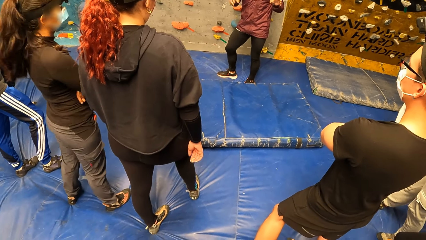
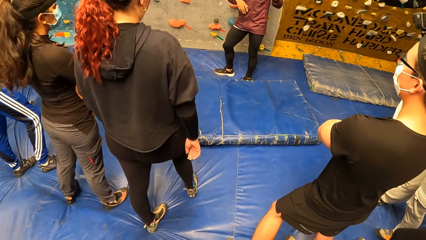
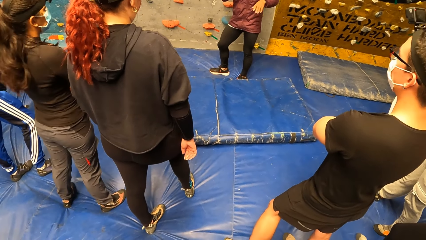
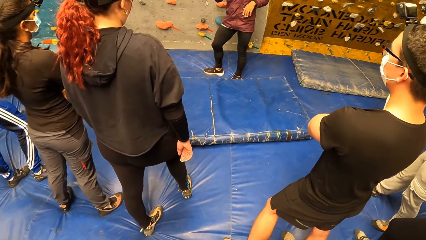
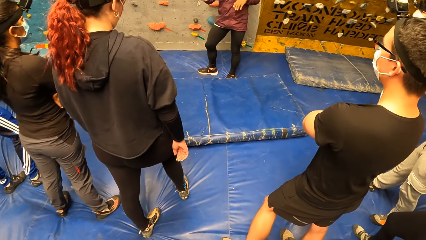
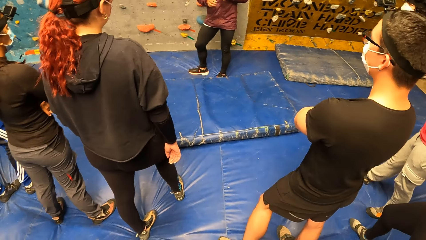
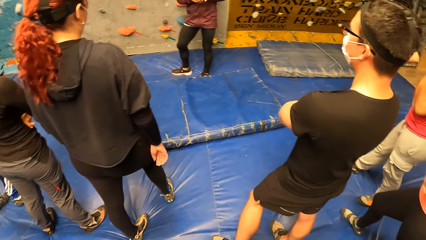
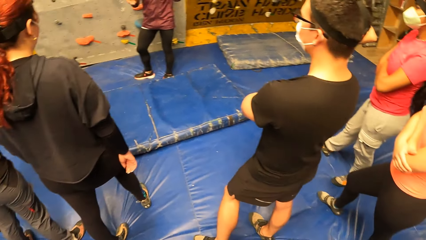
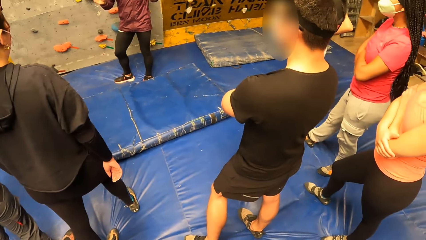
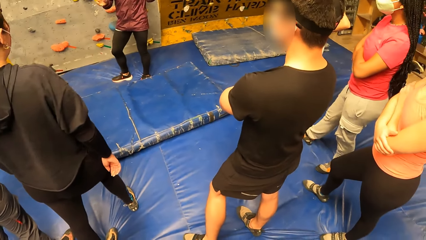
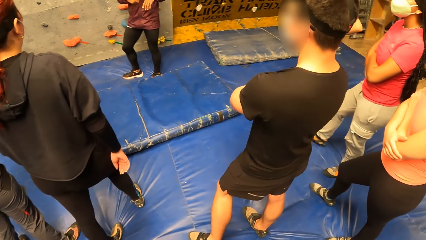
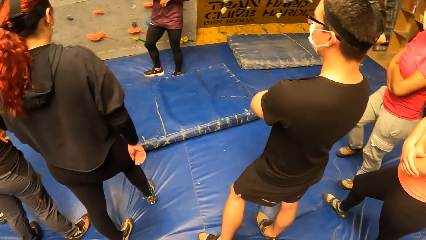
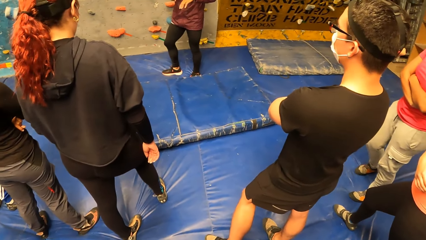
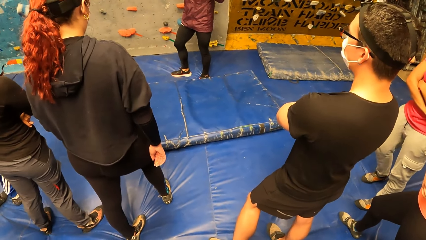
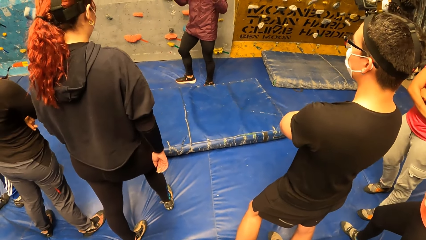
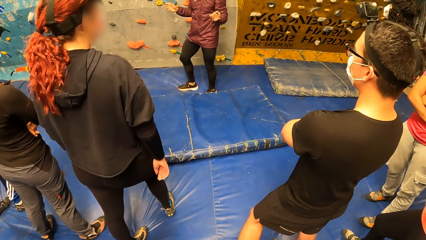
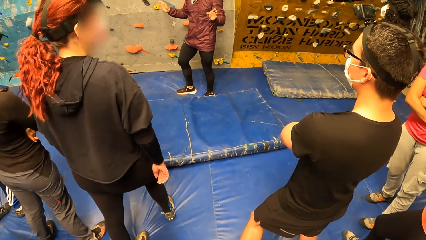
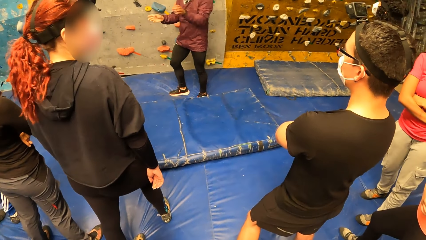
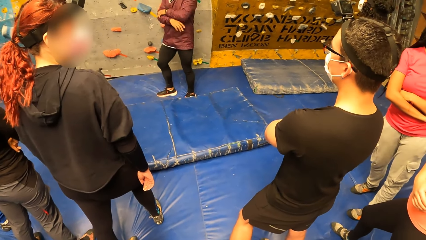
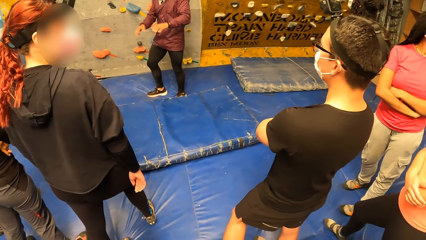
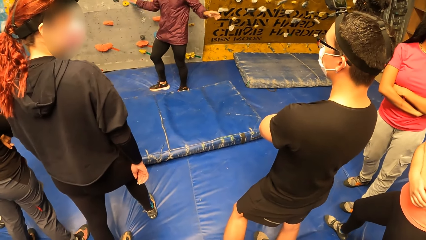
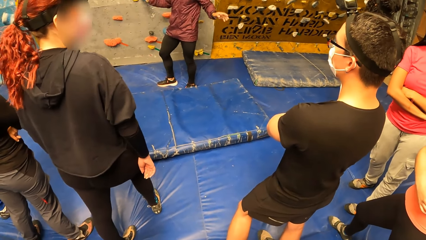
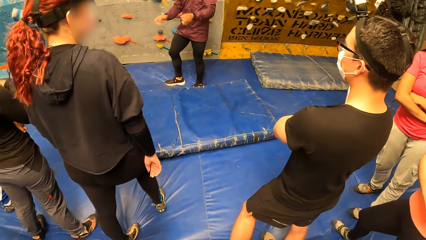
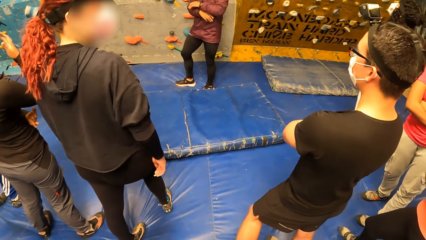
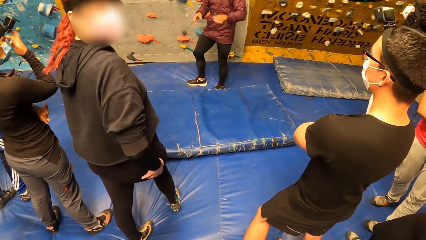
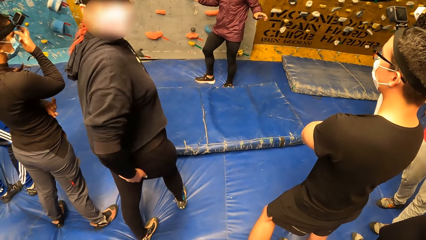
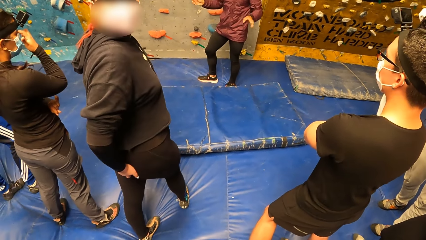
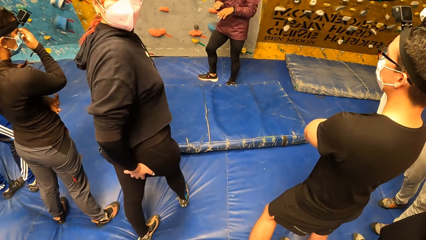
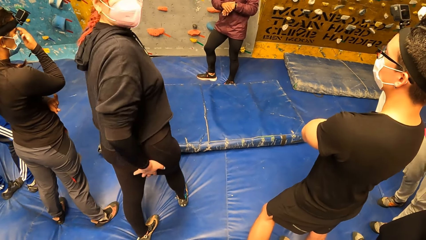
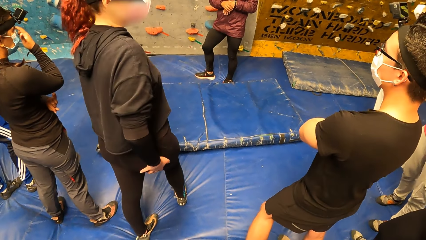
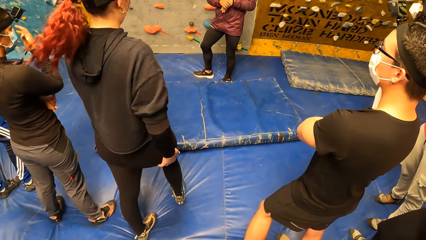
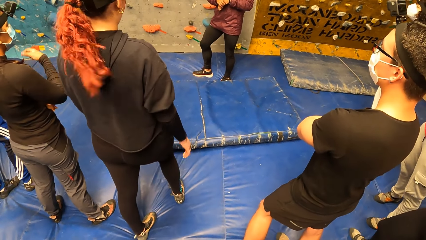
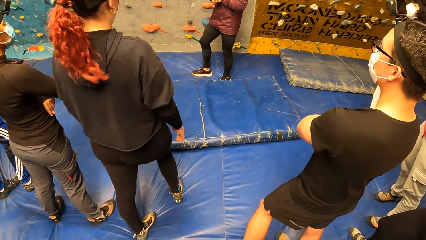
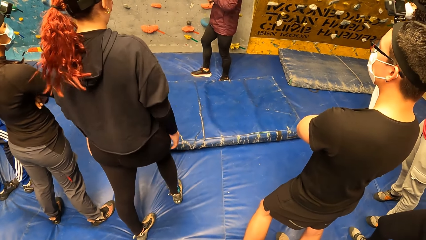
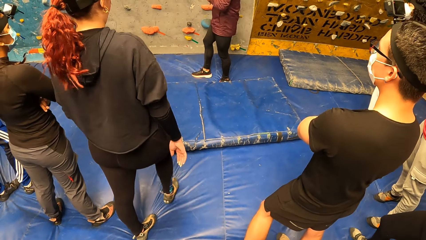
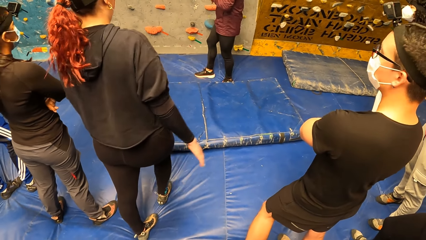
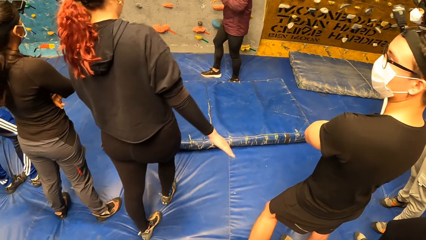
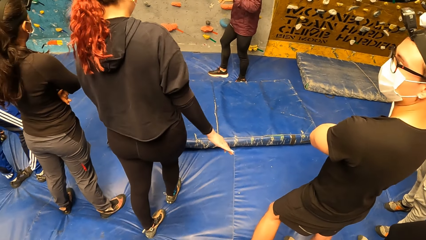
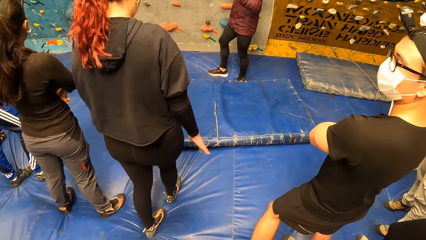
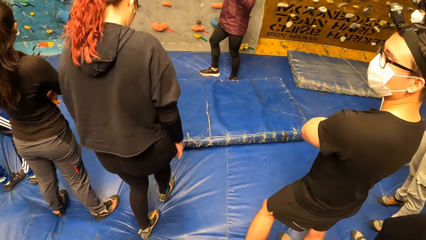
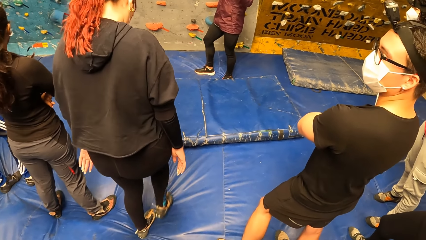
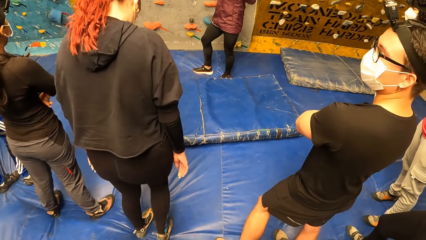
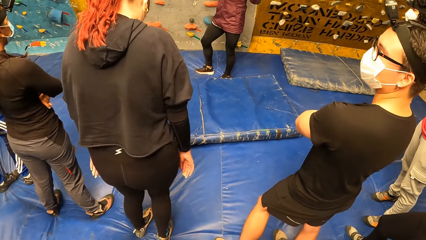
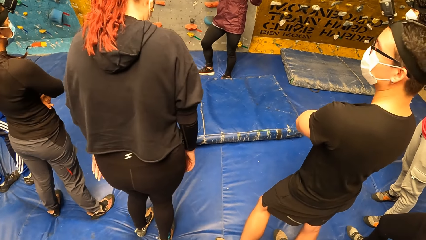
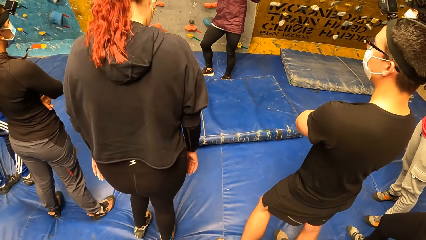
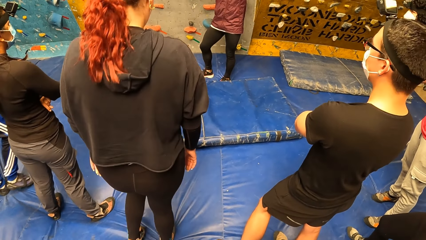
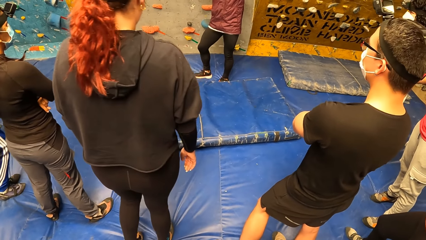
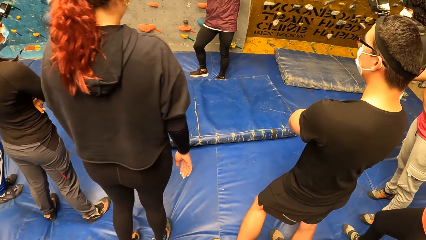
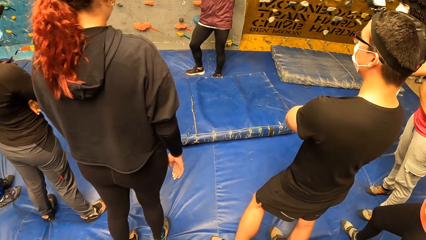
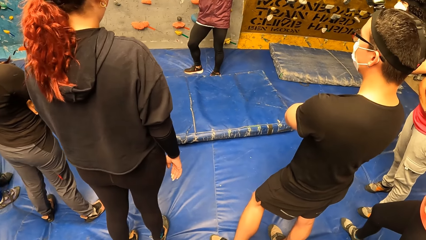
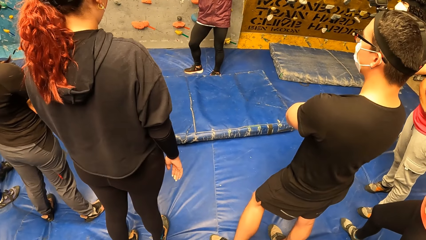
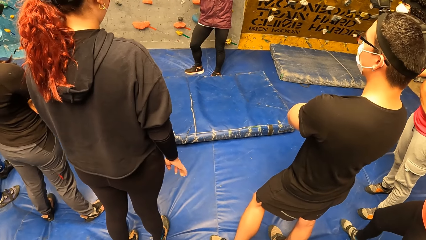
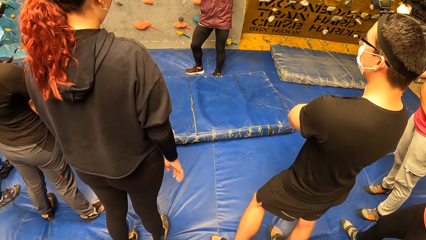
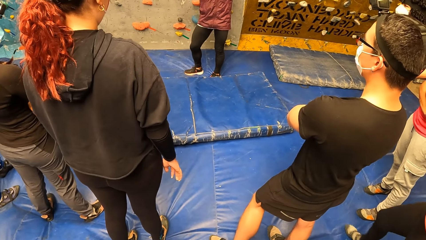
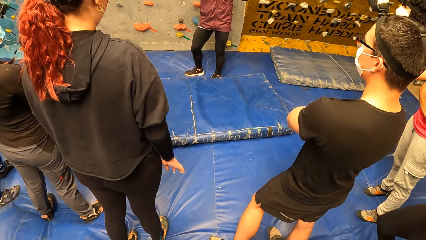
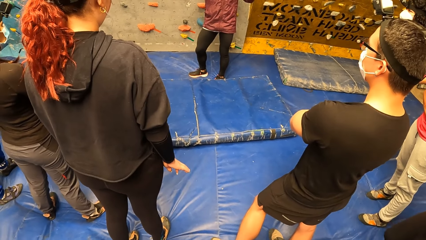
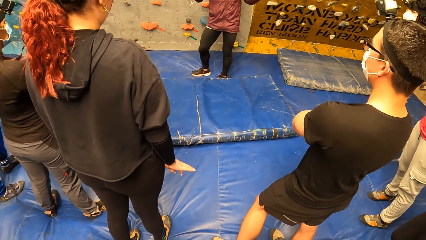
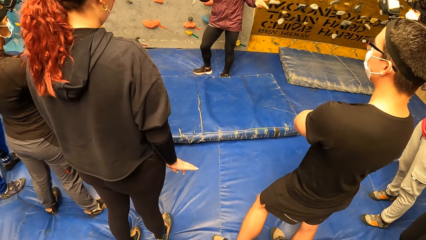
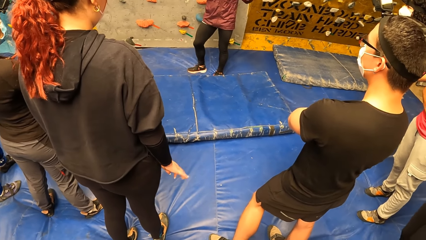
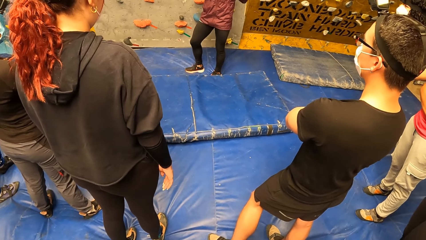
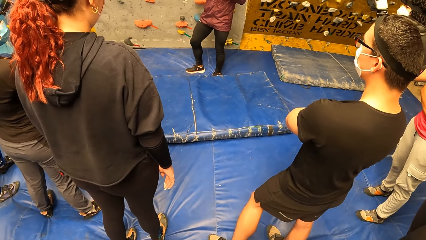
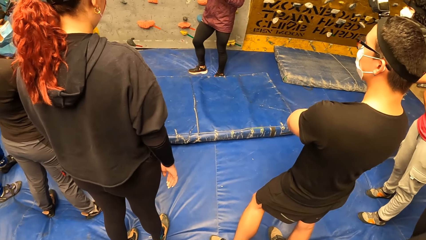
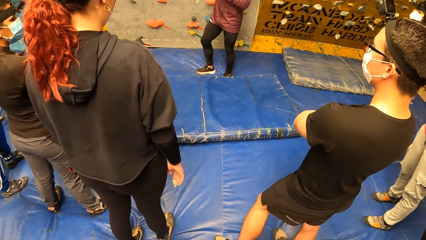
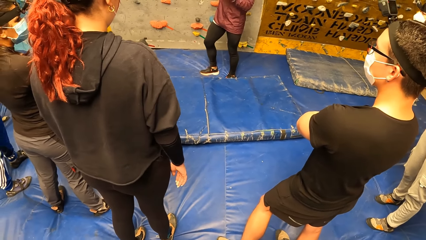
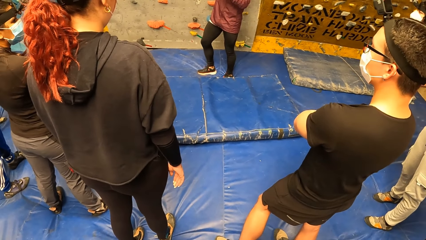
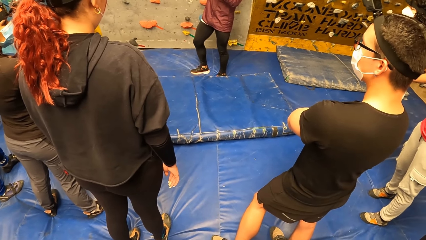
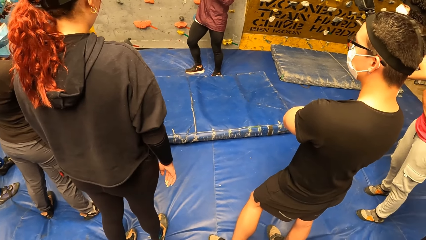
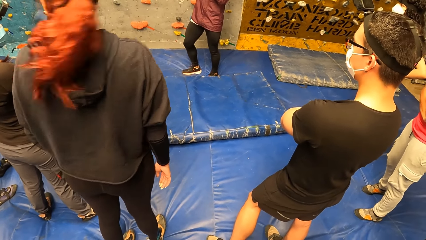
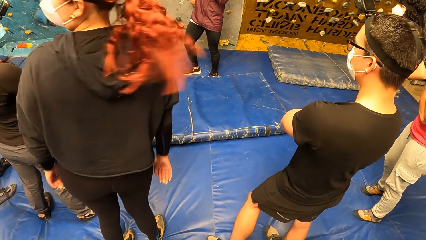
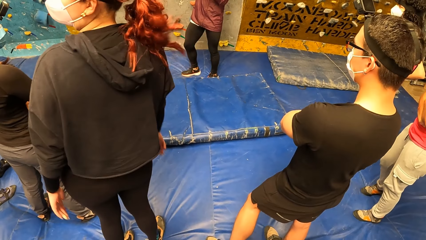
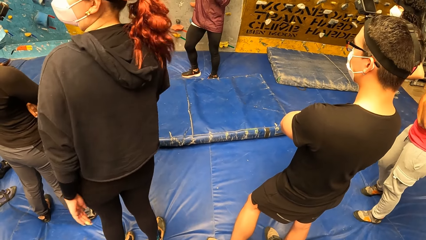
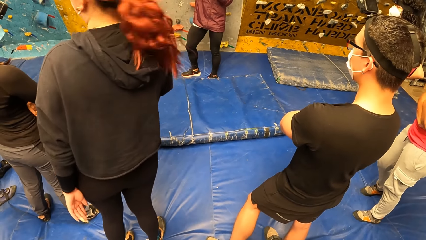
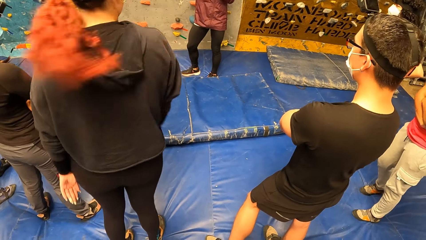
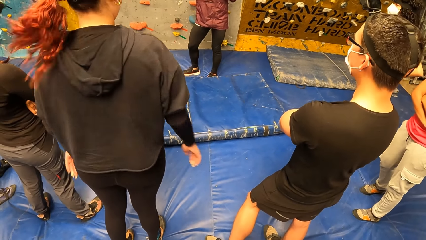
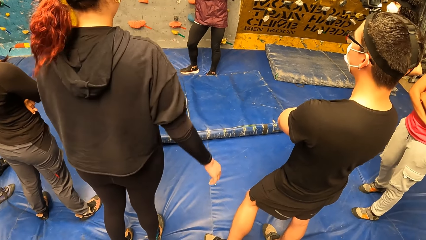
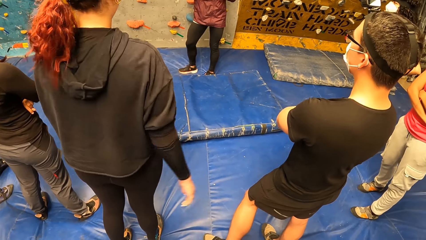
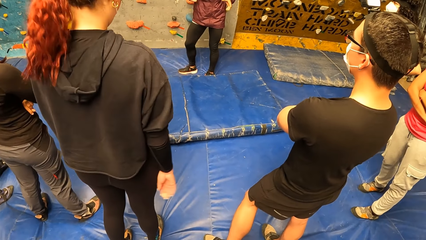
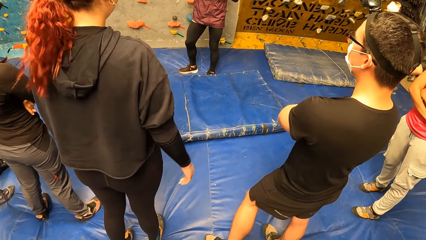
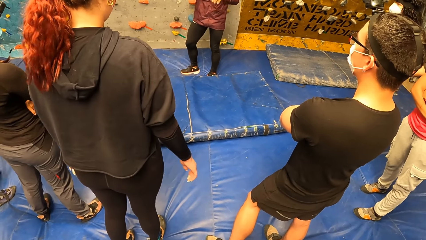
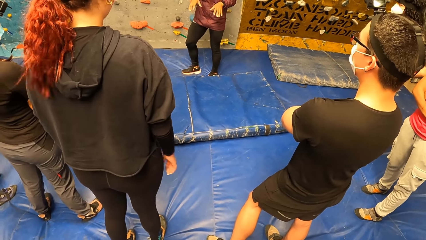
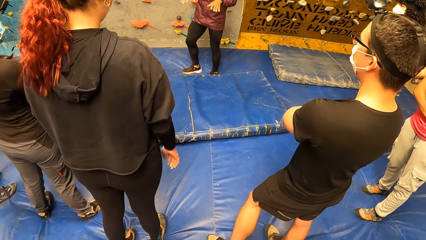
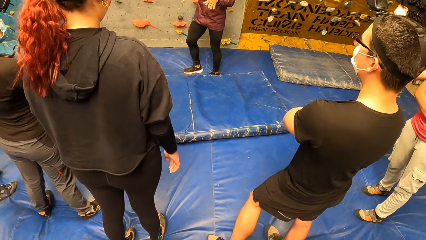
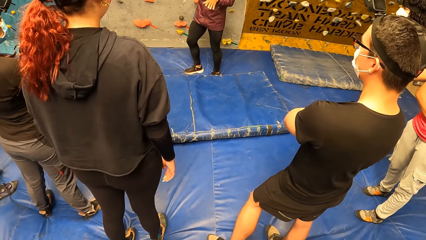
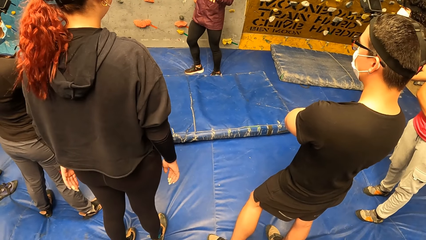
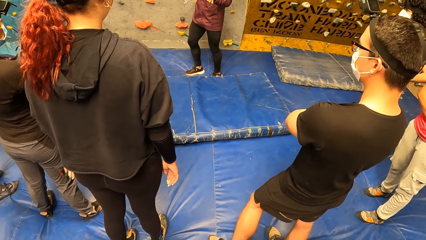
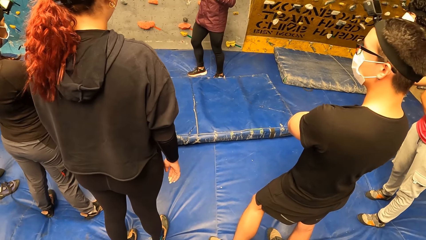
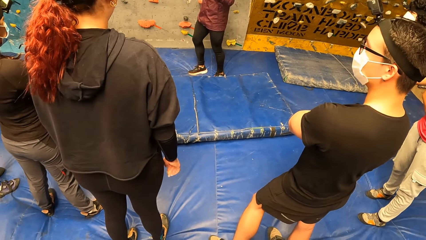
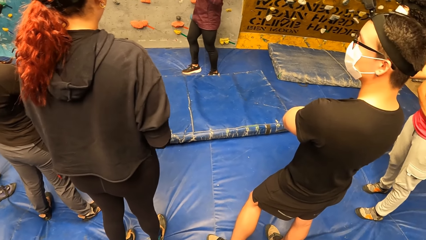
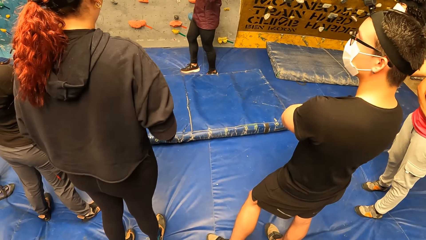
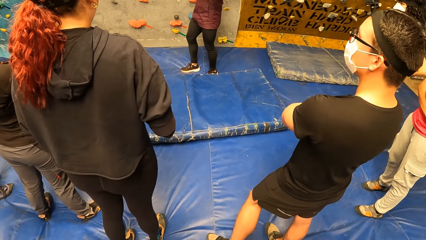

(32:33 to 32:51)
A woman looks towards the instructor in the sports complex. The woman touches her face with her right hand. Another woman rubs her backside with her right hand. The other woman looks towards the camera wearer in the sports complex. The other woman looks towards the instructor and adjusts both legs in the sports complex. The other woman looks towards her left hand side, looks towards the instructor at the sports complex, and interacts with the instructor at the sports complex.
